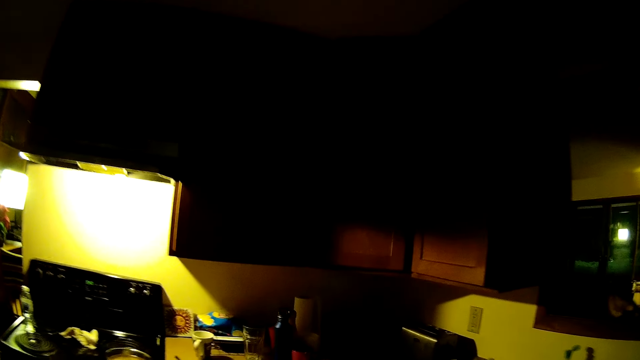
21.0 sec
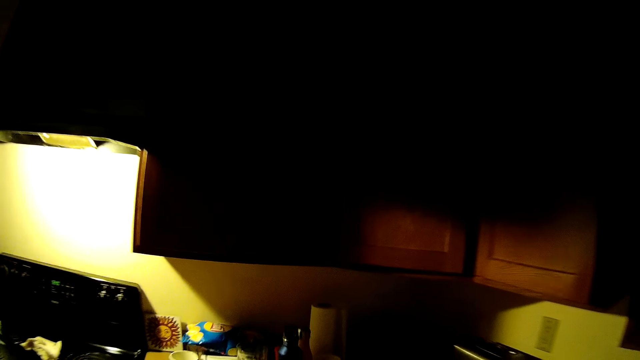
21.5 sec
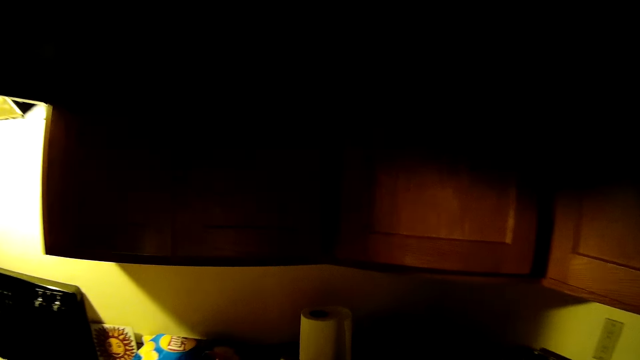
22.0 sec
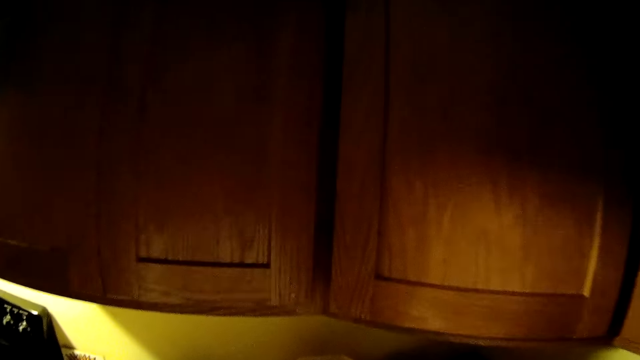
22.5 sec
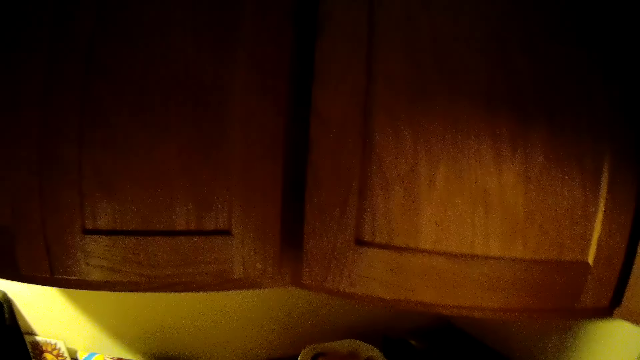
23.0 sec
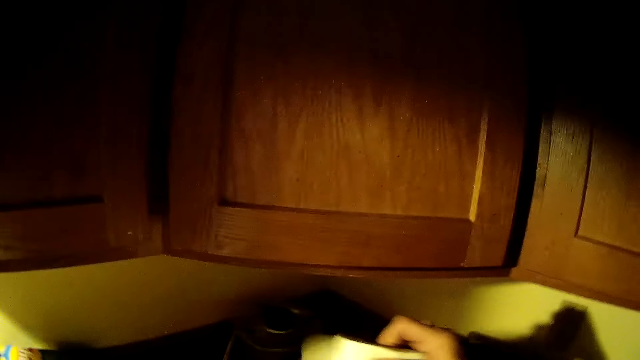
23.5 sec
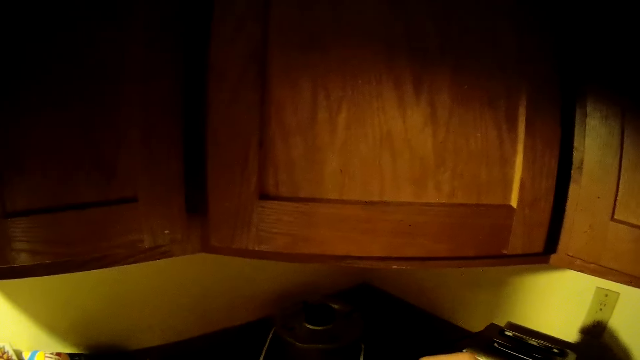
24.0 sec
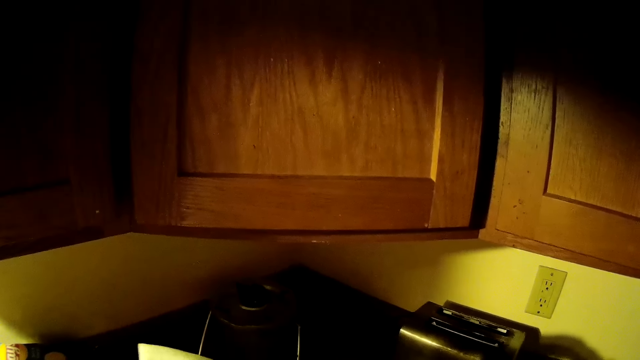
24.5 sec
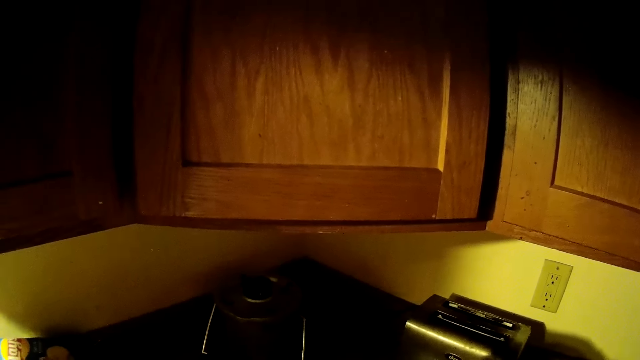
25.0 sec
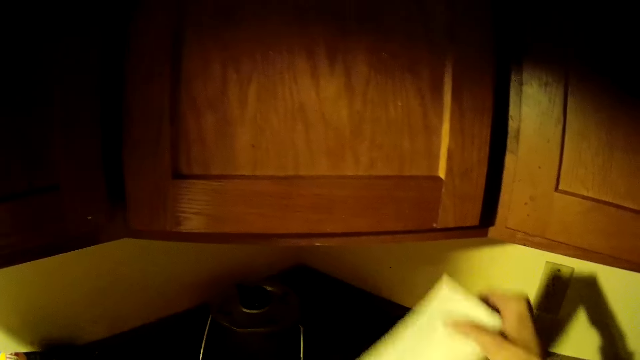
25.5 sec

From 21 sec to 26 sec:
The camera wearer picks up a toilet roll with her right hand from a table. She cuts from the toilet roll with both hands. She puts the toilet roll on the kitchen counter.

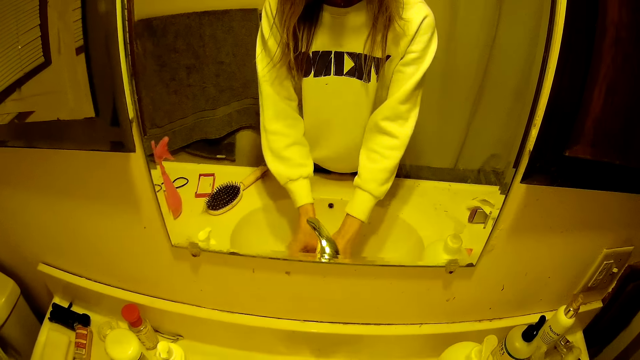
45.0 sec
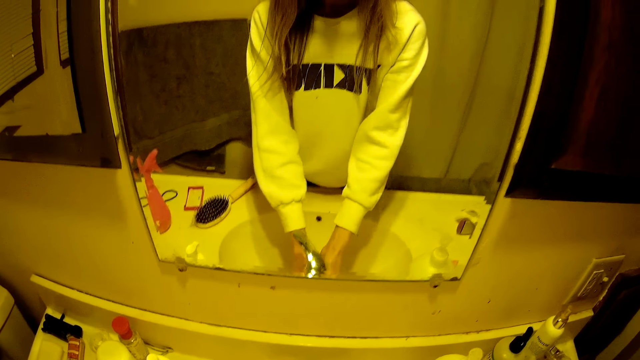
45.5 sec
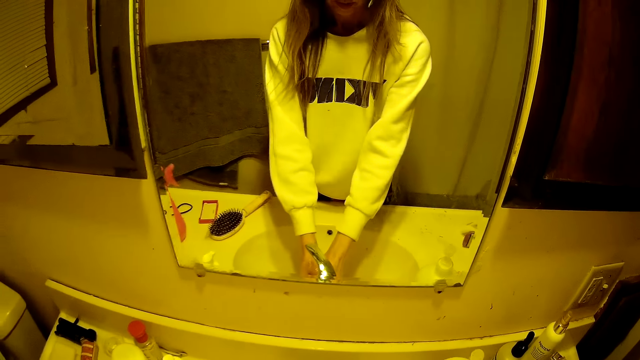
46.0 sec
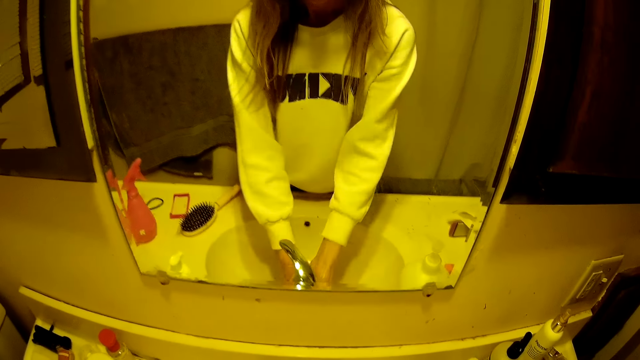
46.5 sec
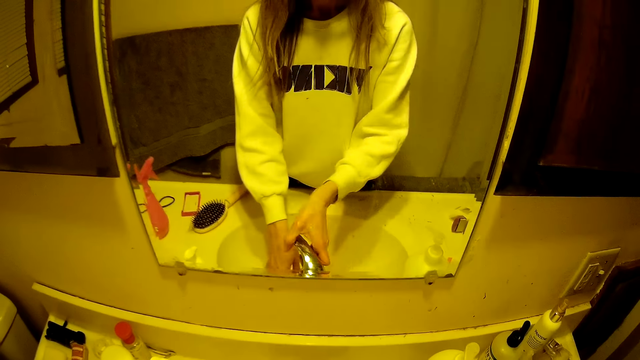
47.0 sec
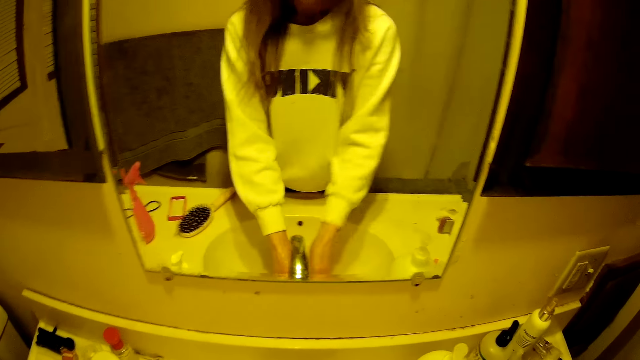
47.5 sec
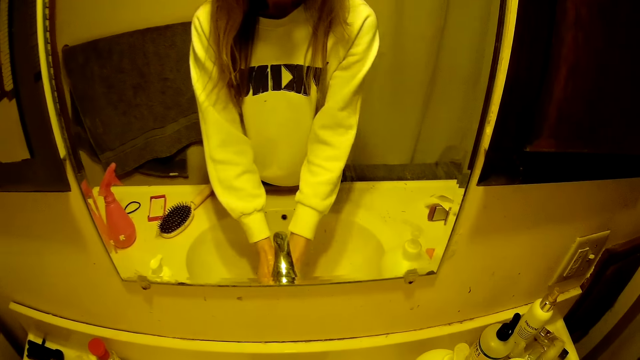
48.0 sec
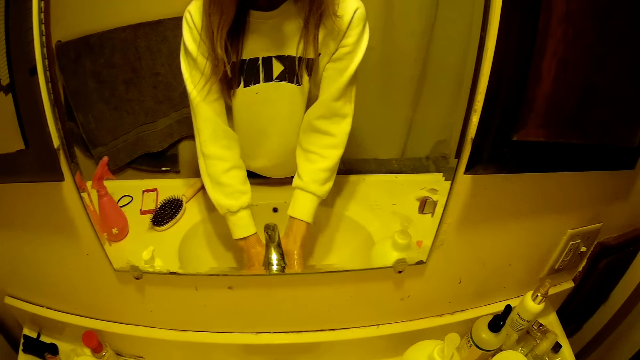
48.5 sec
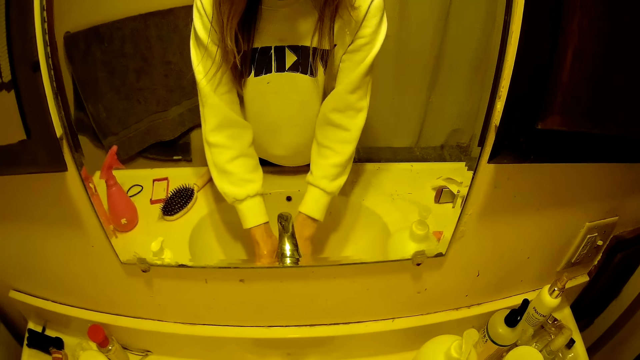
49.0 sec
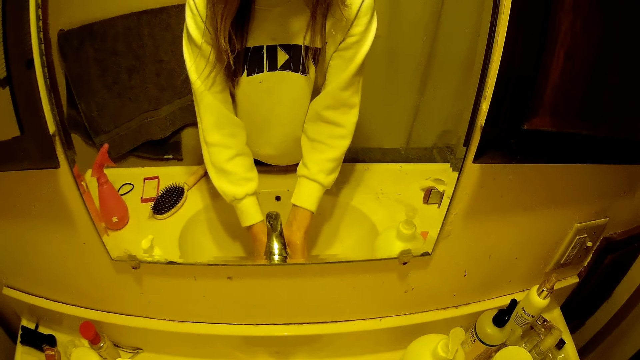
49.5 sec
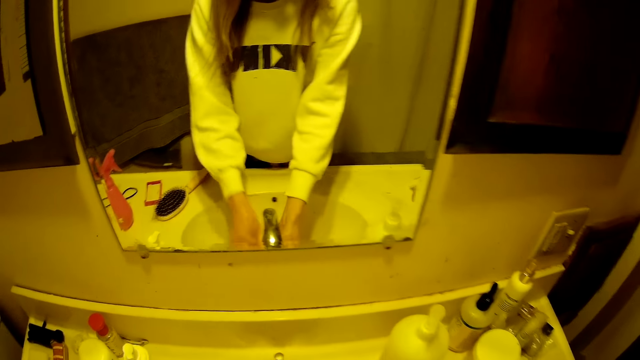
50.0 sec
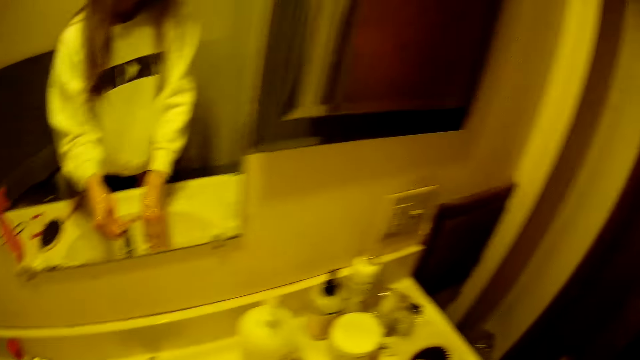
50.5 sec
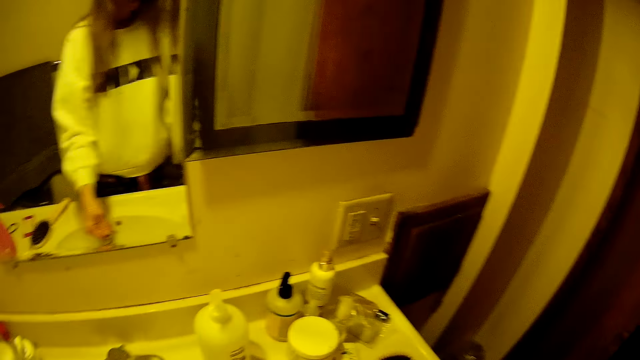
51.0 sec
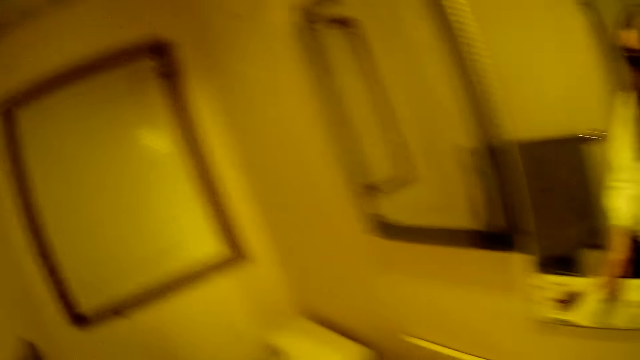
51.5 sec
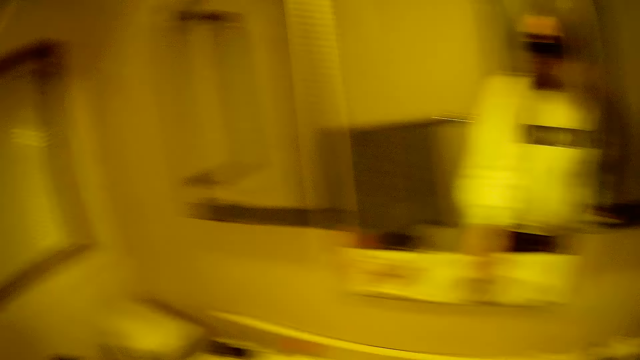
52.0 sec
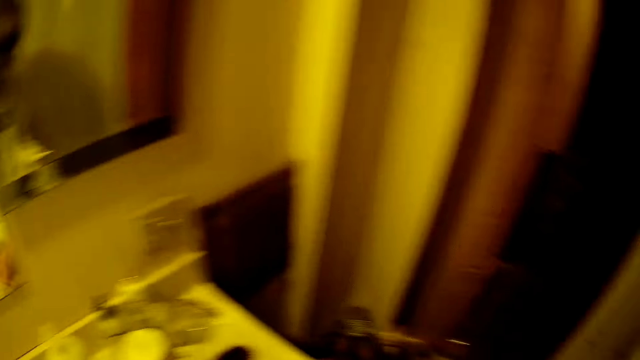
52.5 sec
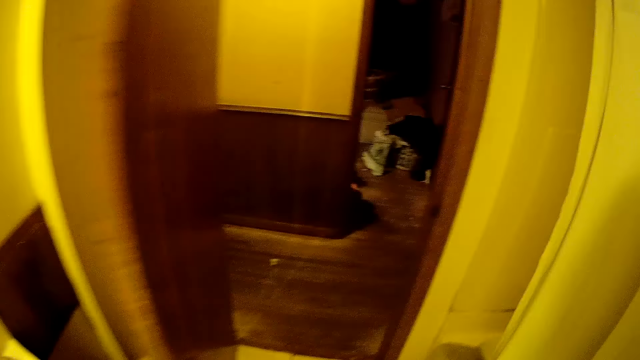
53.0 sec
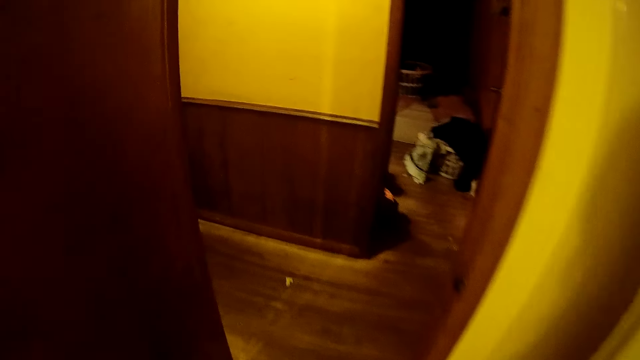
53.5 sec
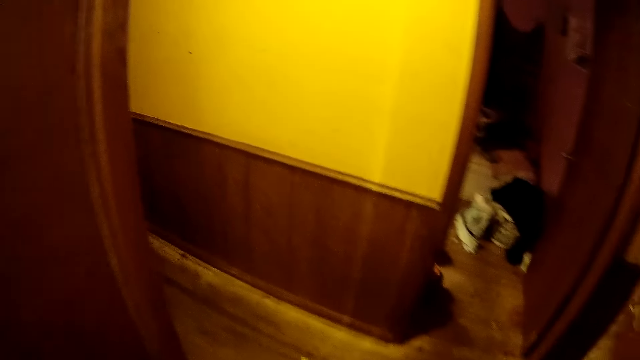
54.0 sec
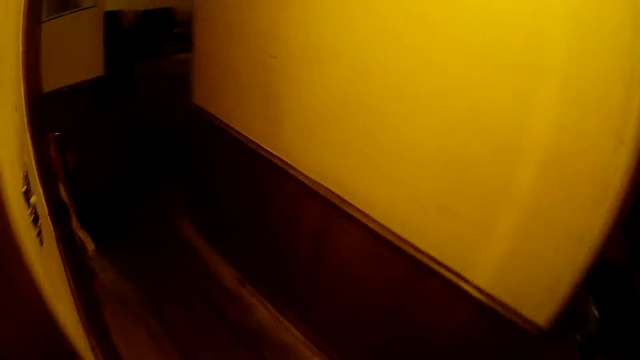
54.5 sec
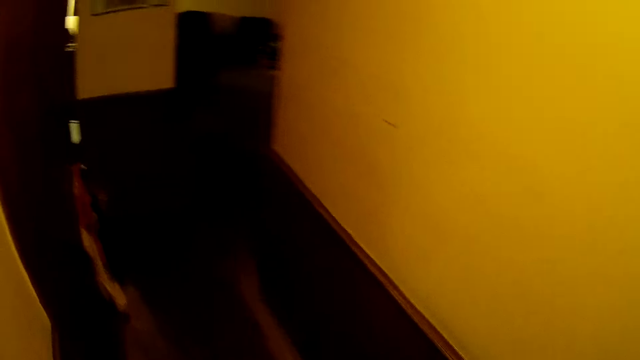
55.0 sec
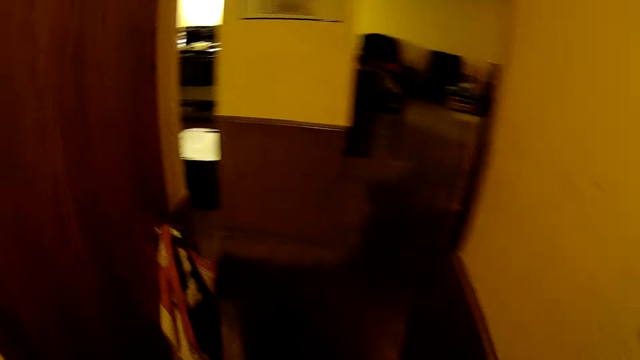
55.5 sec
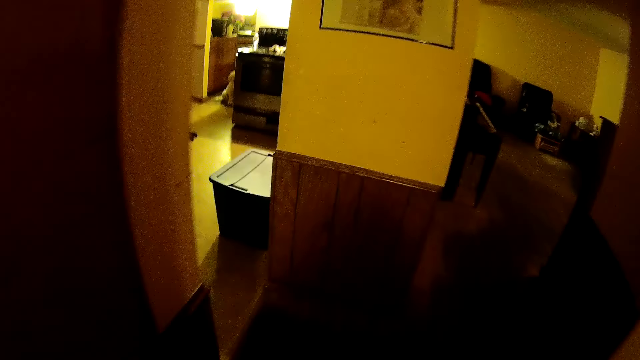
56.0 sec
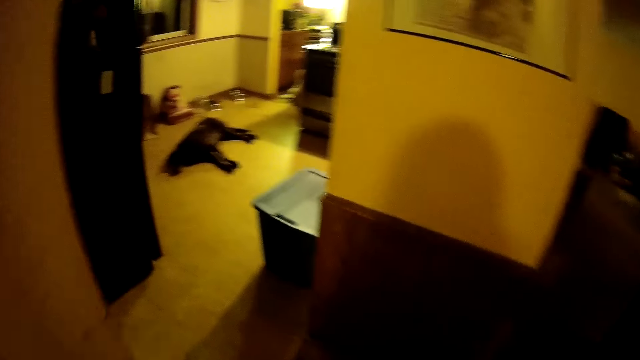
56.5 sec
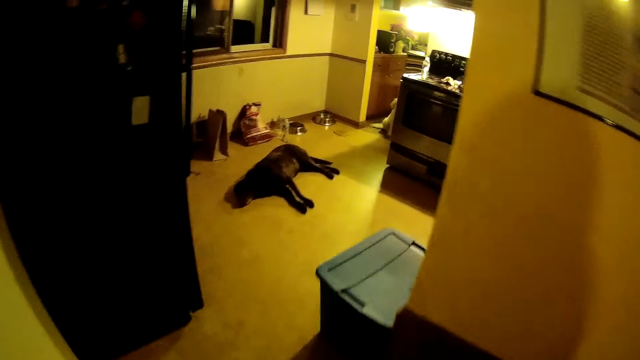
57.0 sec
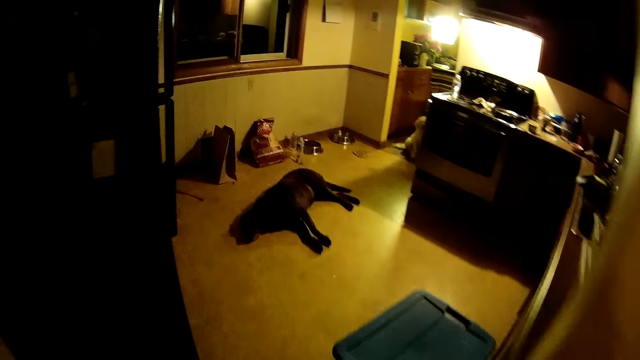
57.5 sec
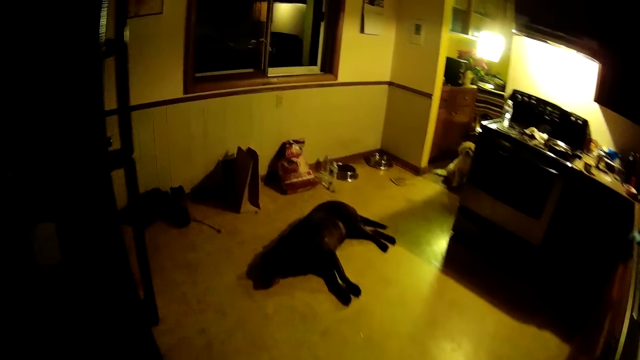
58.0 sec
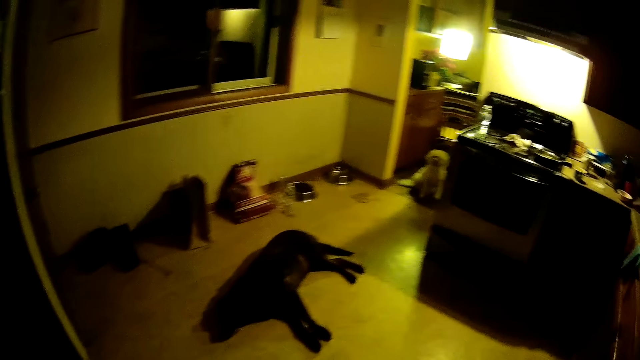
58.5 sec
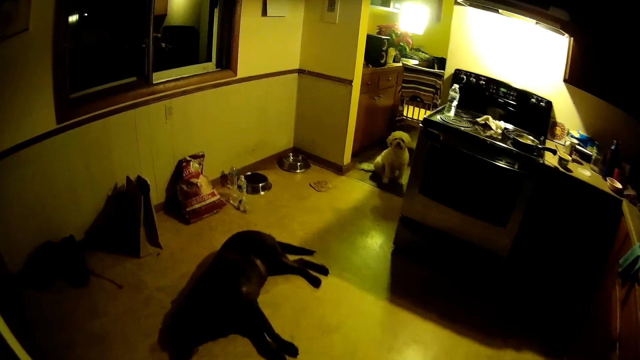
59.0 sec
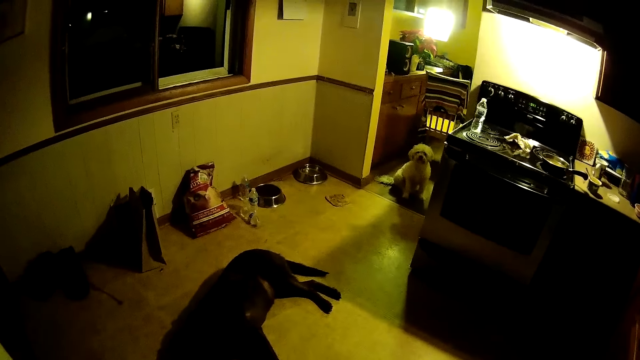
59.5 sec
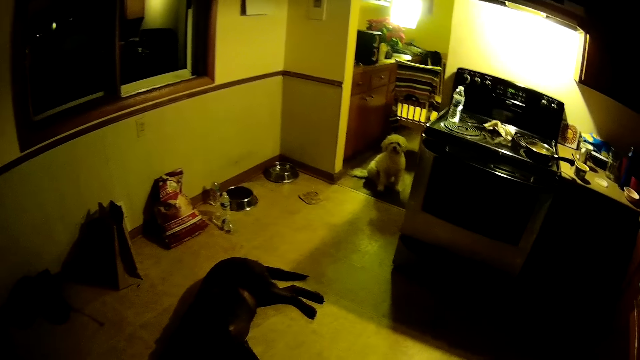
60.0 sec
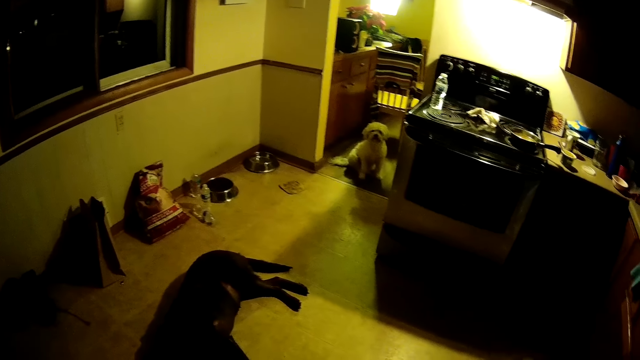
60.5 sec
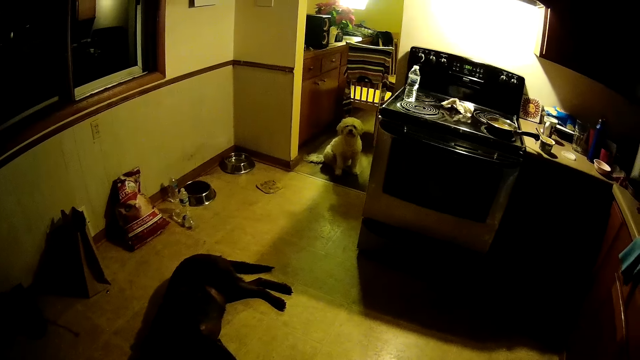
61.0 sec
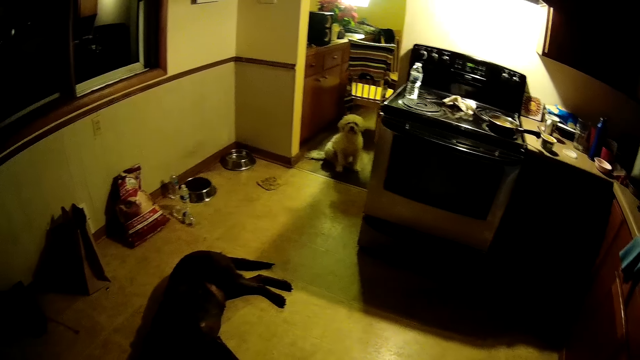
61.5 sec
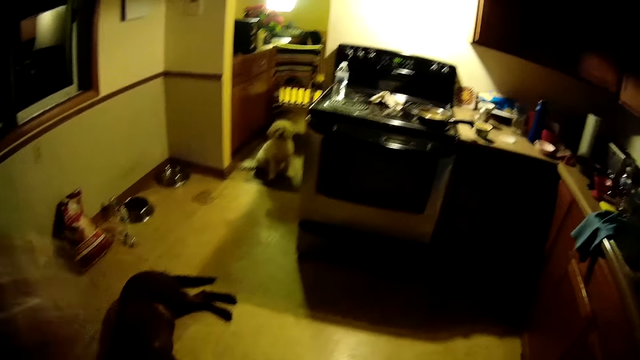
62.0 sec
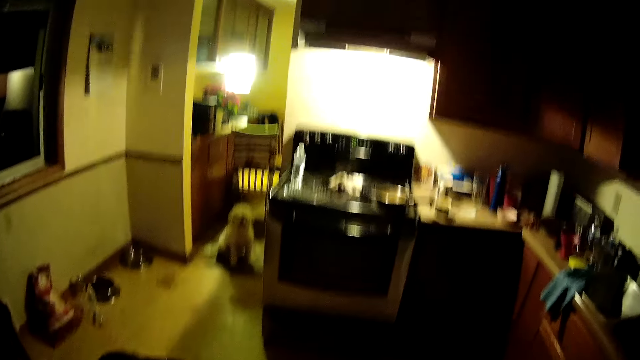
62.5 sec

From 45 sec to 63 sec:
The camera wearer turns the tap to another side with her left hand. She turns off the tap with her right hand. She moves around the house. She walks to another room. A dog sleeps on the floor in the room. Another dog sits on the floor in the room.
